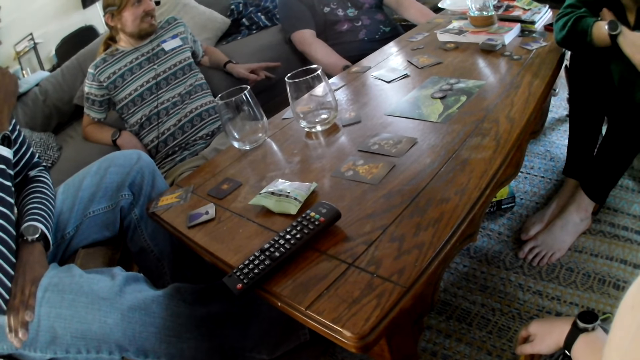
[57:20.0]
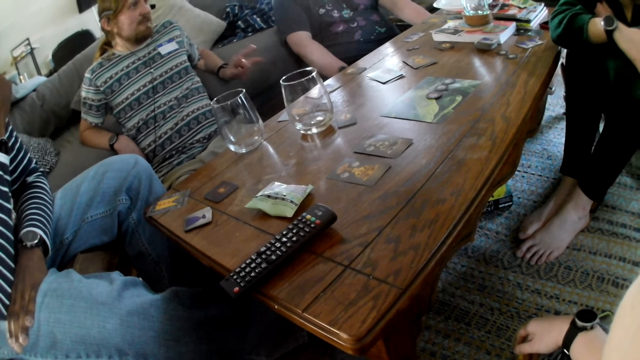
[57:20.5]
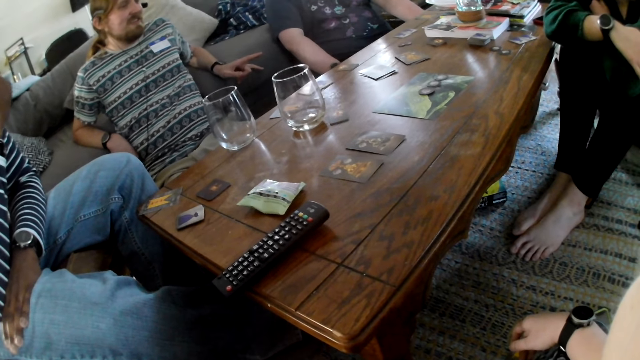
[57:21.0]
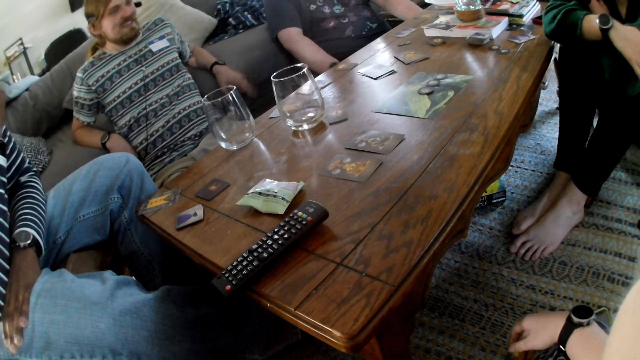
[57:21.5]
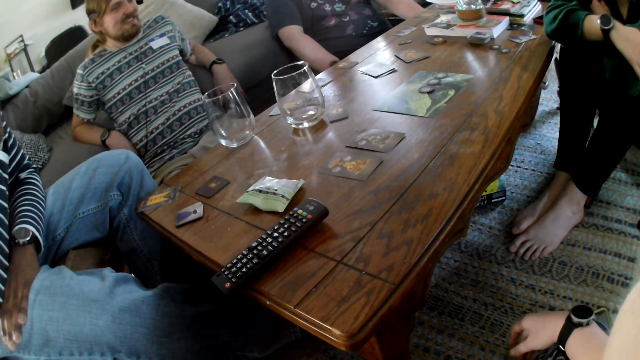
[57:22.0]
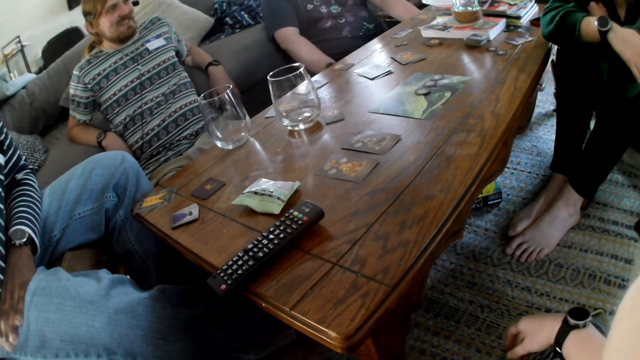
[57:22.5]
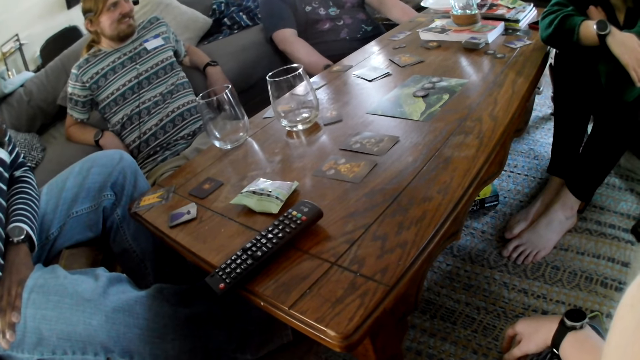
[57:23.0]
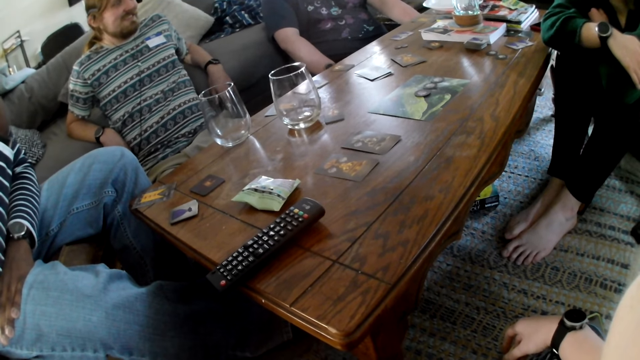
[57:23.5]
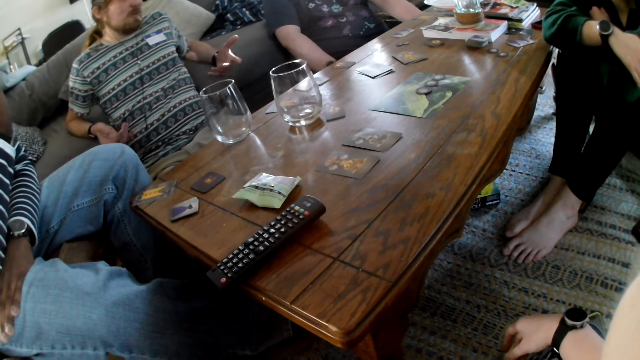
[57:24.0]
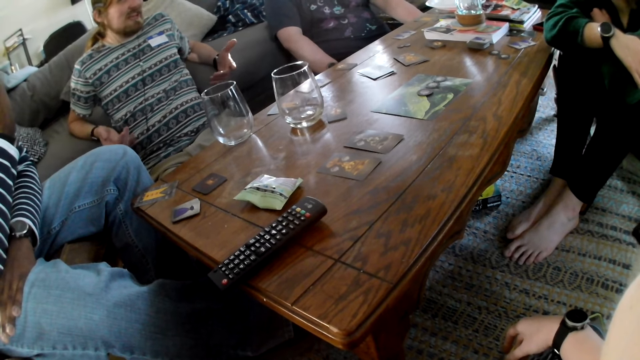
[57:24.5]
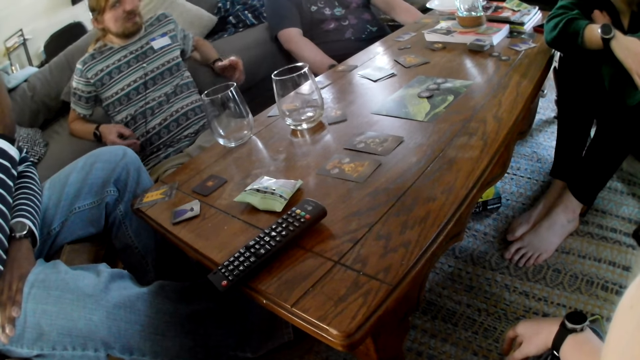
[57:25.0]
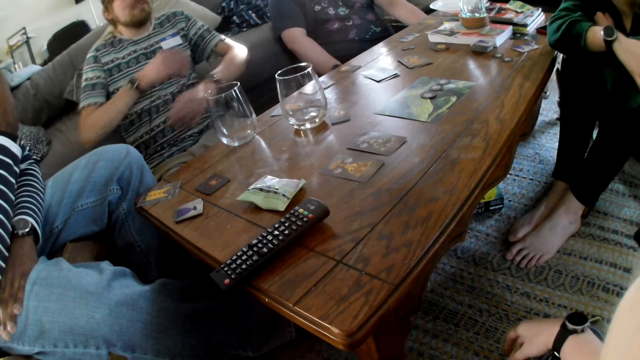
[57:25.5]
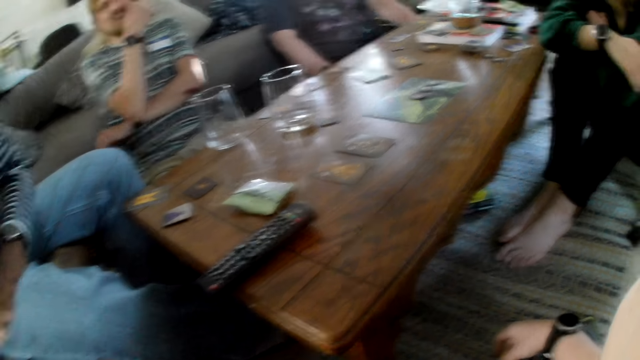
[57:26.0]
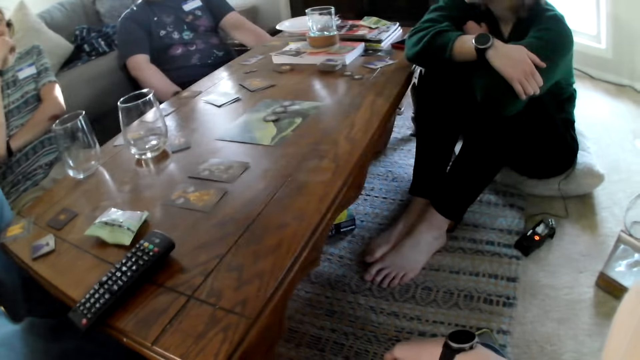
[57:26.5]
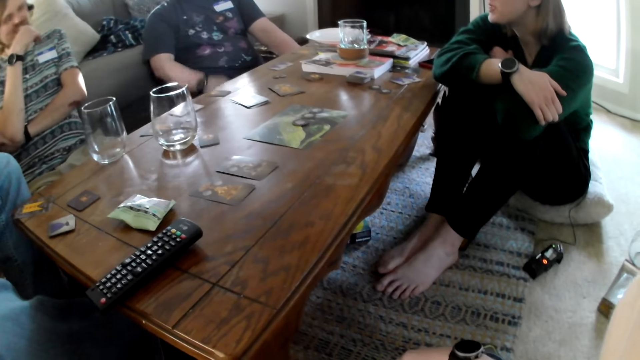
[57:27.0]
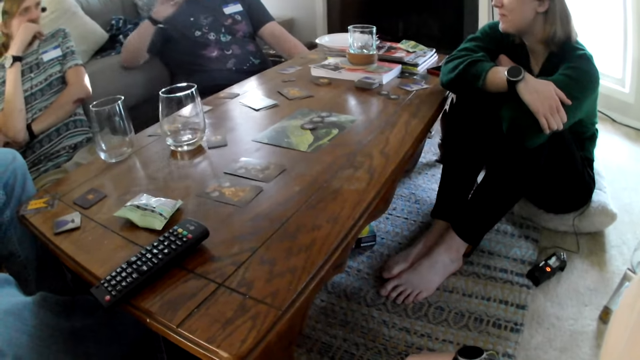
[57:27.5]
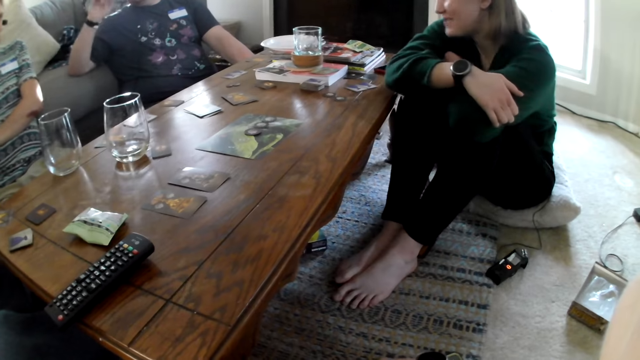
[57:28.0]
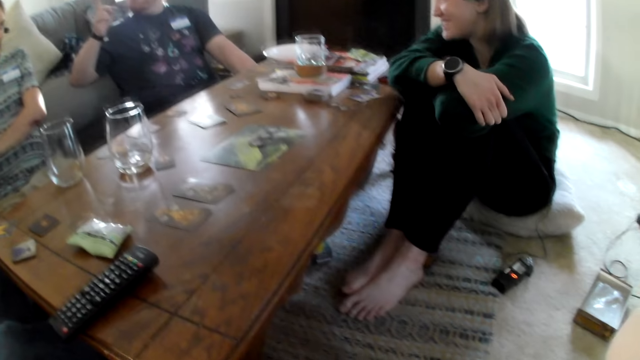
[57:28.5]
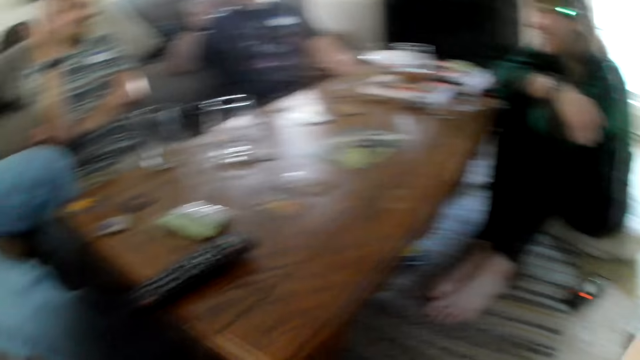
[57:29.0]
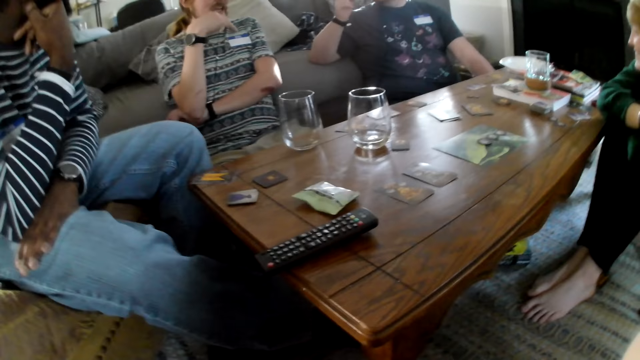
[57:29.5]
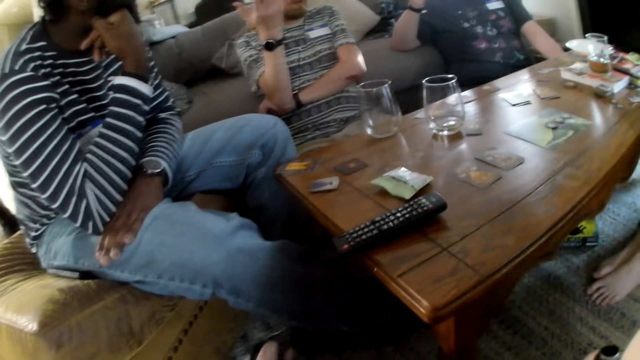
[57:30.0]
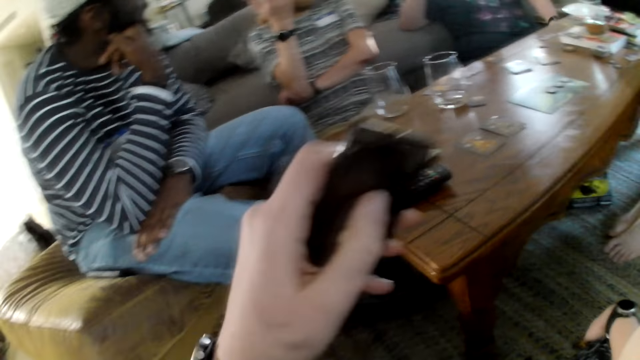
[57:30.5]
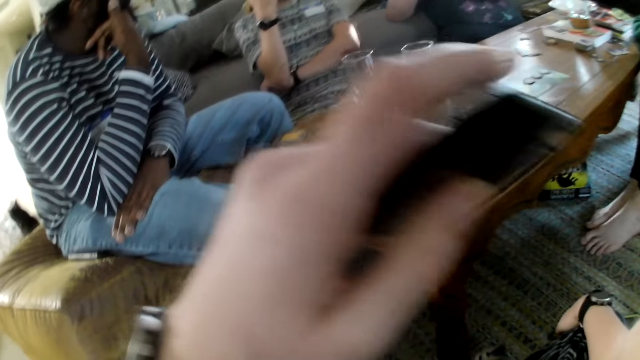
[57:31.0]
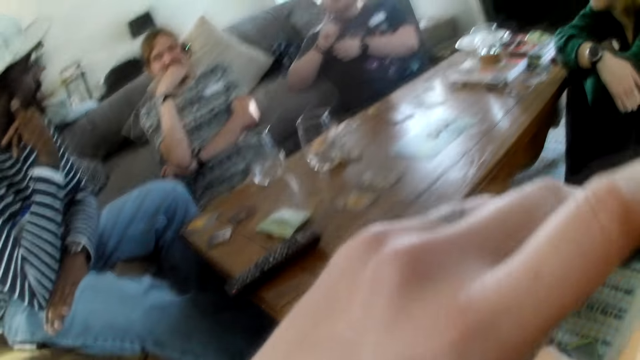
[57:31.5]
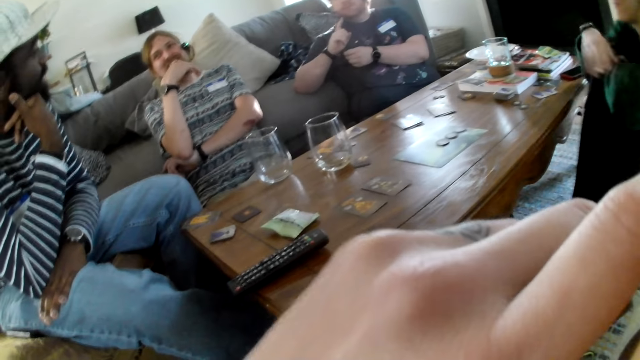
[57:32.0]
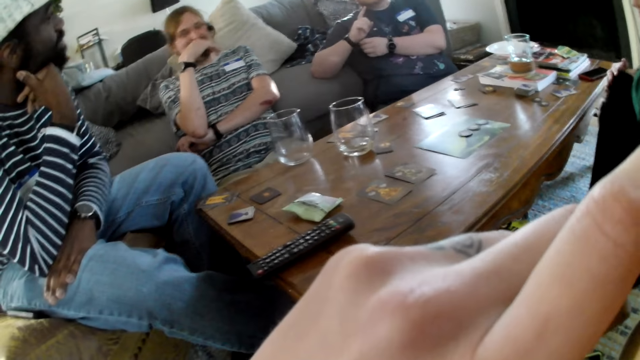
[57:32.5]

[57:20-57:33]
A man gesticulates with his hands. The camera wearer looks at the table. Another man places his right elbow on the sofa and gesticulates with his right hand. The first man gesticulates with his right hand. The camera wearer smokes from the vape box in her left hand.

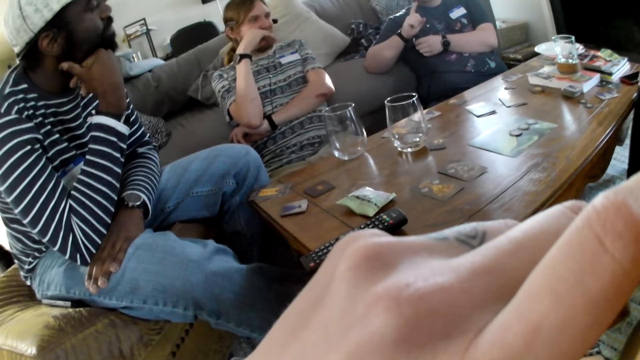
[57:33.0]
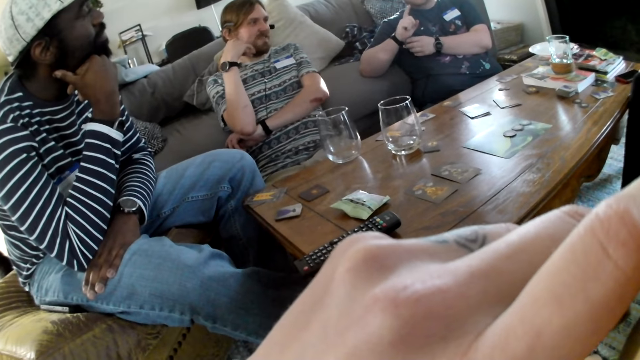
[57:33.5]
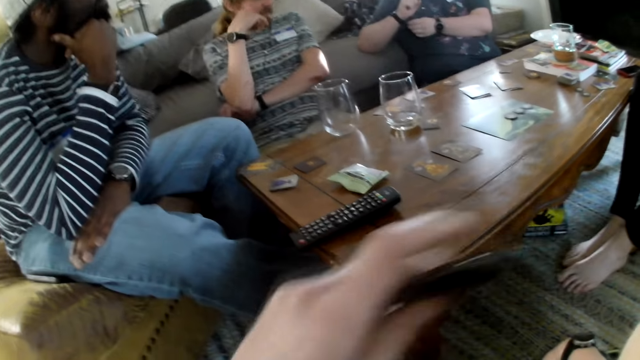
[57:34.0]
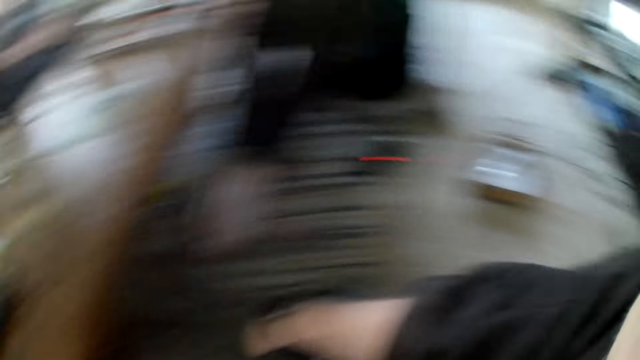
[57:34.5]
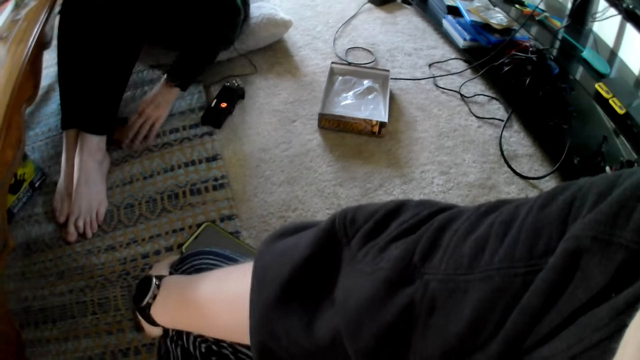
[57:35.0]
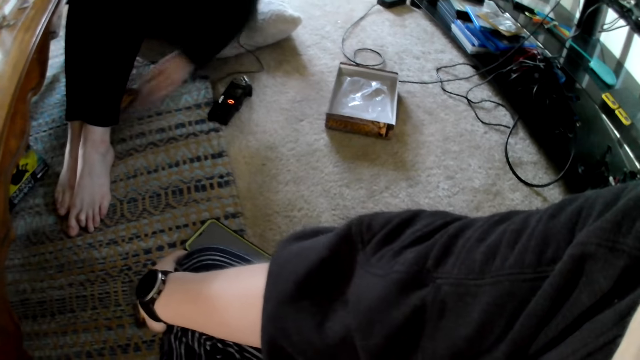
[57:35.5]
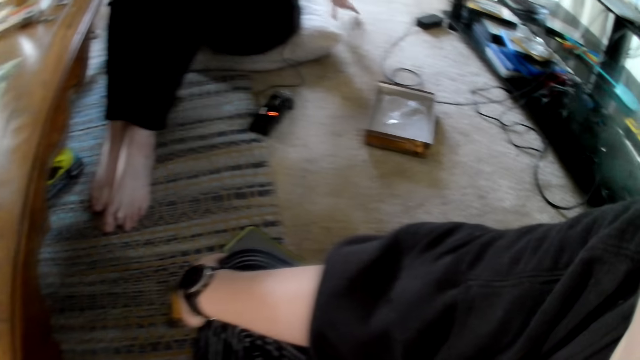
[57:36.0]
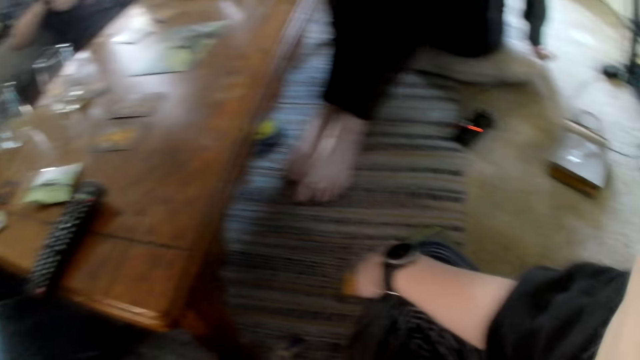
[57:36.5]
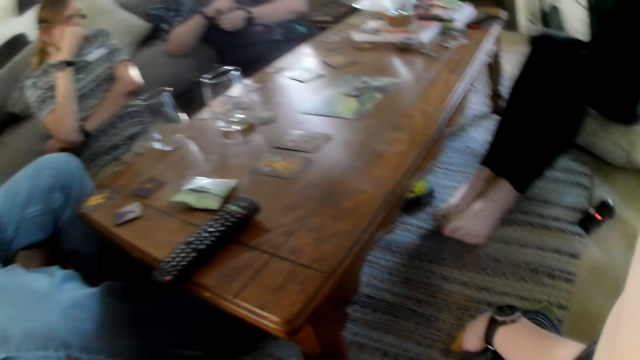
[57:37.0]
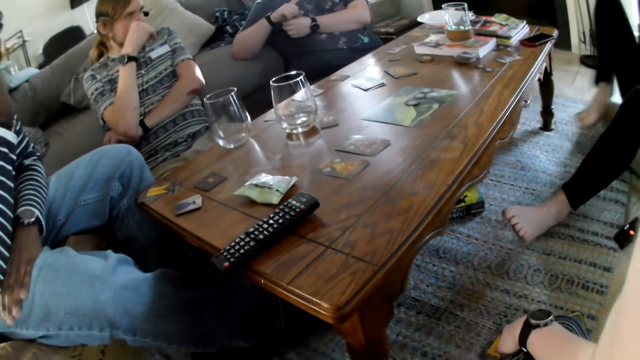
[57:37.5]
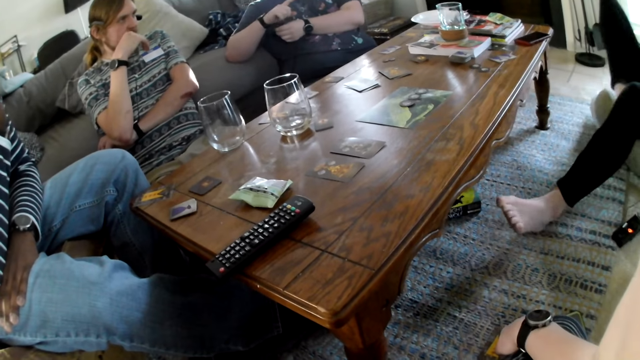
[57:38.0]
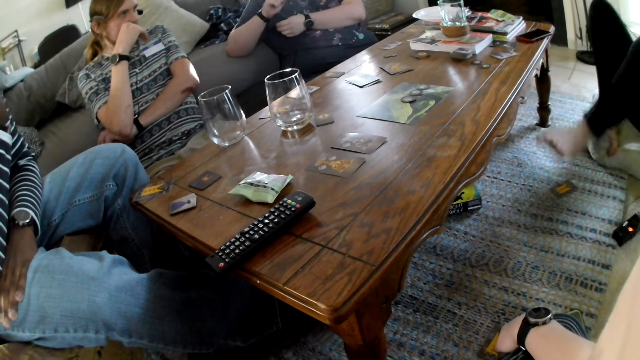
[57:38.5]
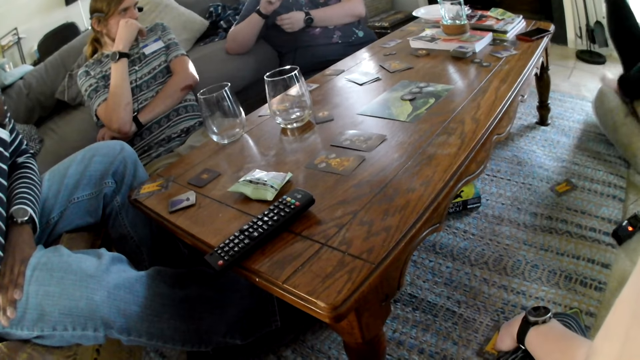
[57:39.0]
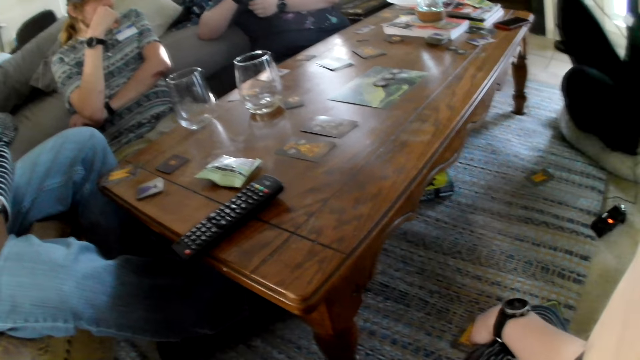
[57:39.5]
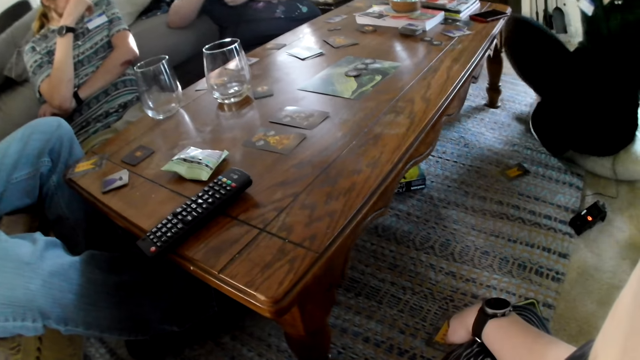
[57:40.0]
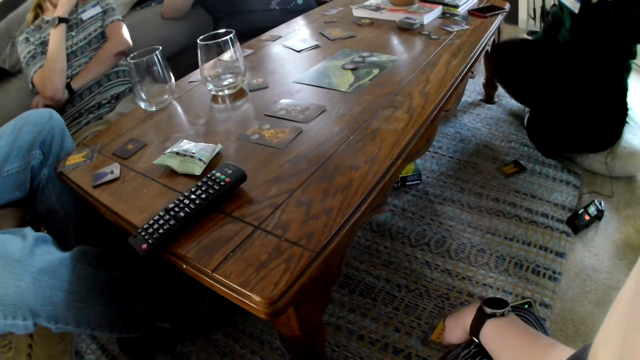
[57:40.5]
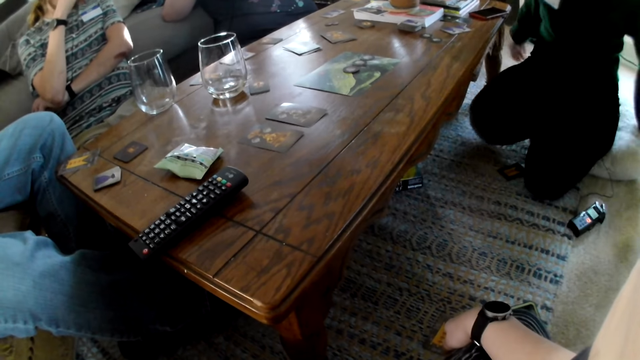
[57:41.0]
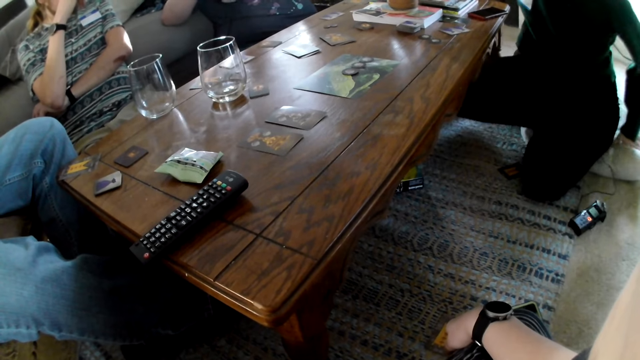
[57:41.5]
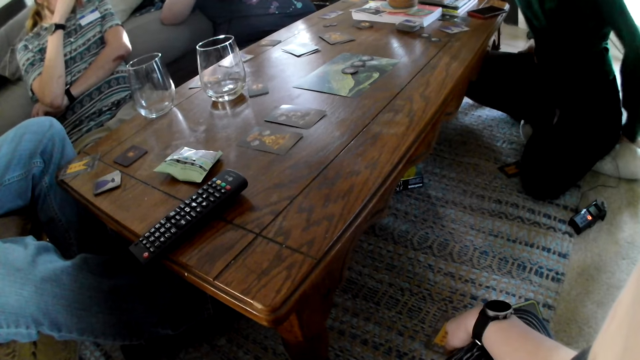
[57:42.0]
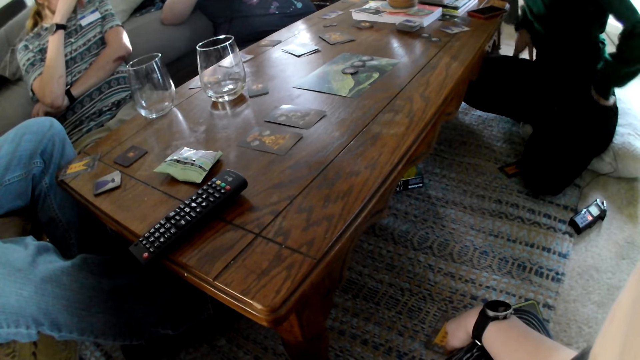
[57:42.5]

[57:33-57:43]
The camera wearer looks at the table. A woman touches the game card on a rug with her left hand. The woman places her left hand on the rug.
